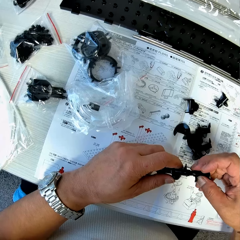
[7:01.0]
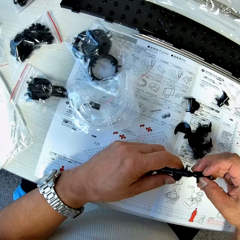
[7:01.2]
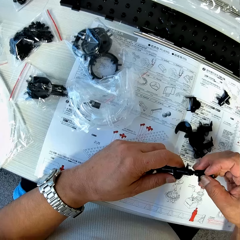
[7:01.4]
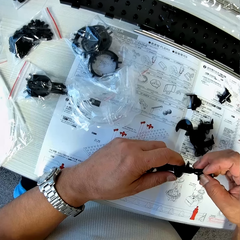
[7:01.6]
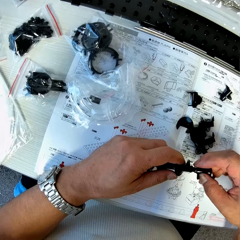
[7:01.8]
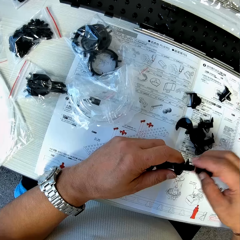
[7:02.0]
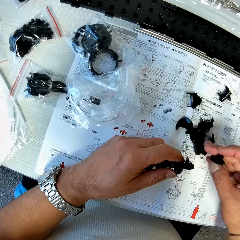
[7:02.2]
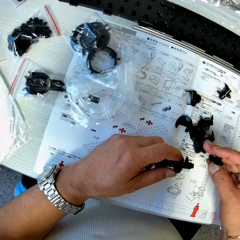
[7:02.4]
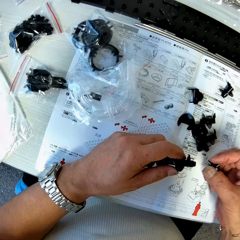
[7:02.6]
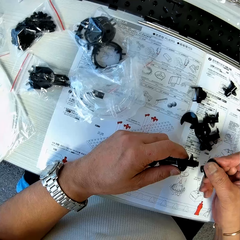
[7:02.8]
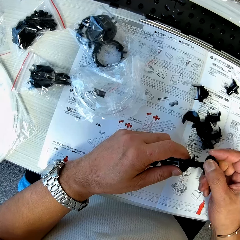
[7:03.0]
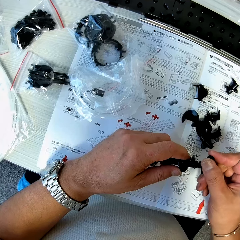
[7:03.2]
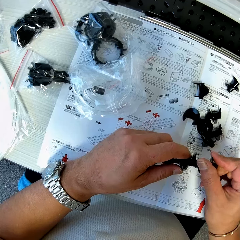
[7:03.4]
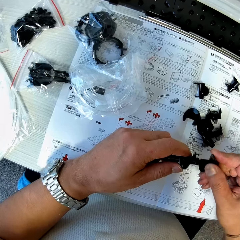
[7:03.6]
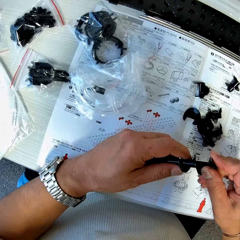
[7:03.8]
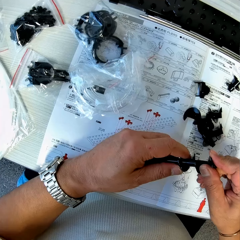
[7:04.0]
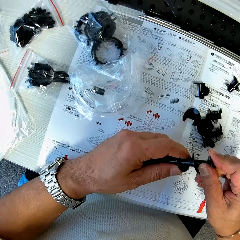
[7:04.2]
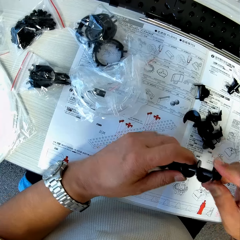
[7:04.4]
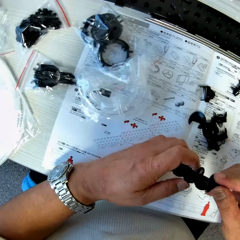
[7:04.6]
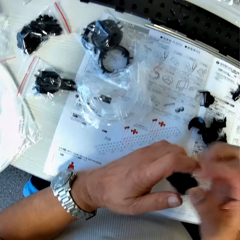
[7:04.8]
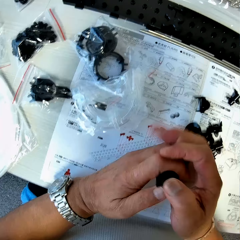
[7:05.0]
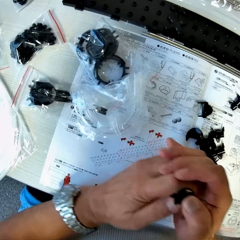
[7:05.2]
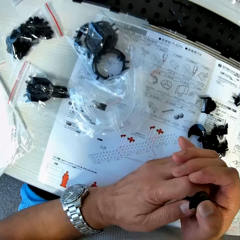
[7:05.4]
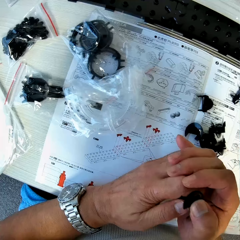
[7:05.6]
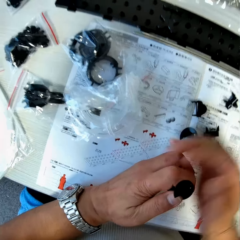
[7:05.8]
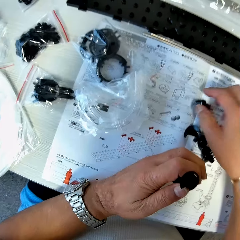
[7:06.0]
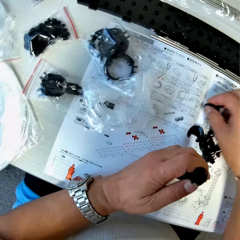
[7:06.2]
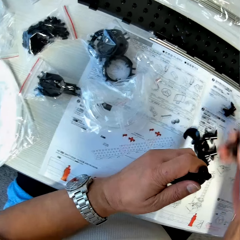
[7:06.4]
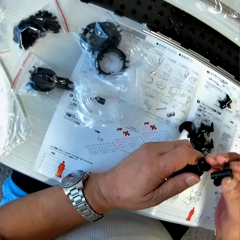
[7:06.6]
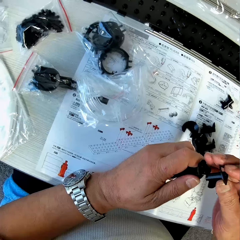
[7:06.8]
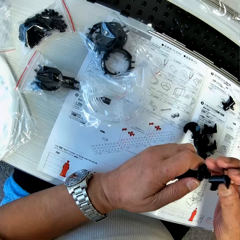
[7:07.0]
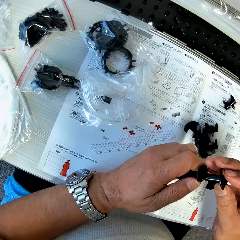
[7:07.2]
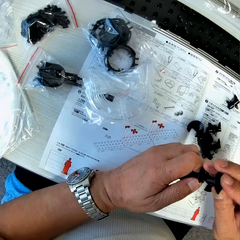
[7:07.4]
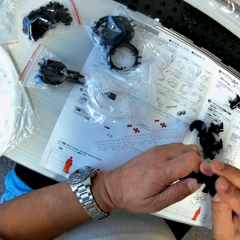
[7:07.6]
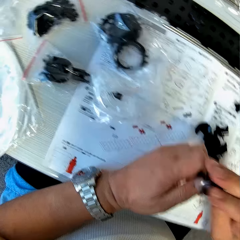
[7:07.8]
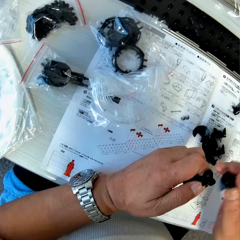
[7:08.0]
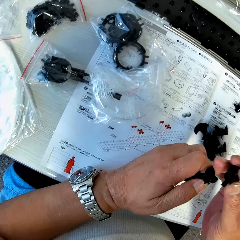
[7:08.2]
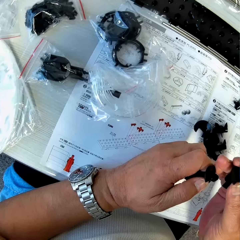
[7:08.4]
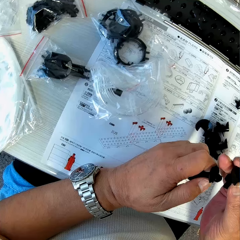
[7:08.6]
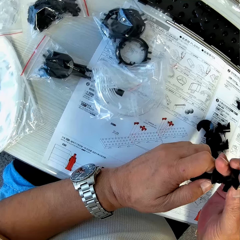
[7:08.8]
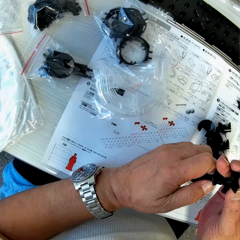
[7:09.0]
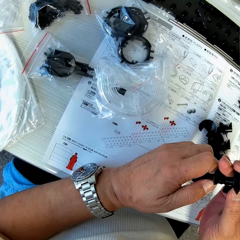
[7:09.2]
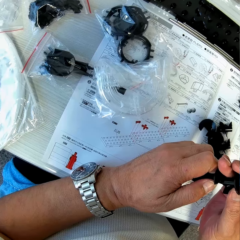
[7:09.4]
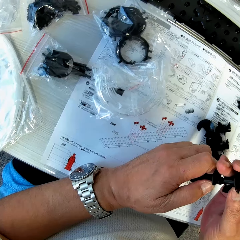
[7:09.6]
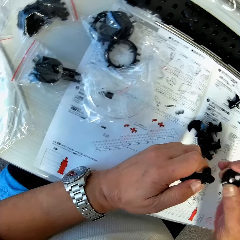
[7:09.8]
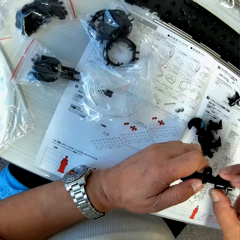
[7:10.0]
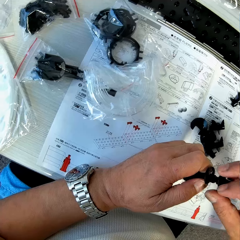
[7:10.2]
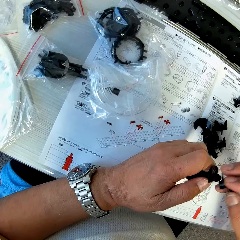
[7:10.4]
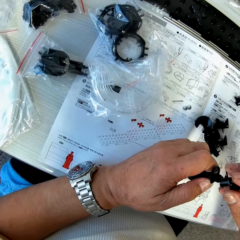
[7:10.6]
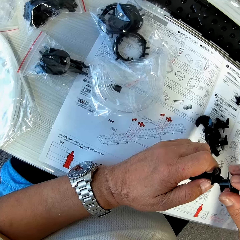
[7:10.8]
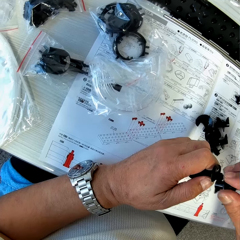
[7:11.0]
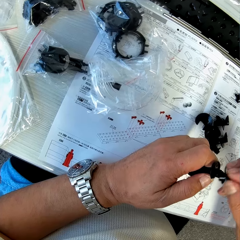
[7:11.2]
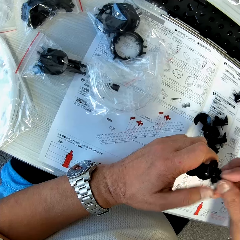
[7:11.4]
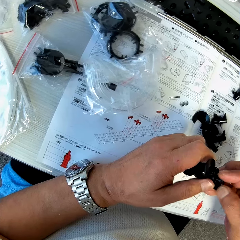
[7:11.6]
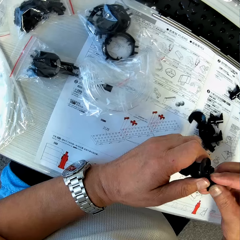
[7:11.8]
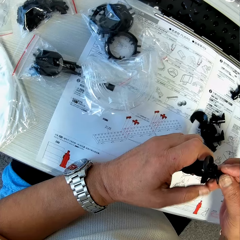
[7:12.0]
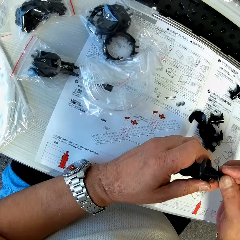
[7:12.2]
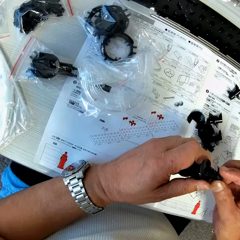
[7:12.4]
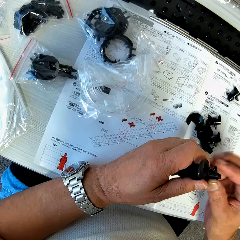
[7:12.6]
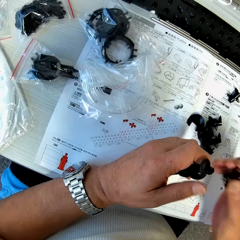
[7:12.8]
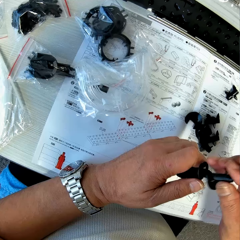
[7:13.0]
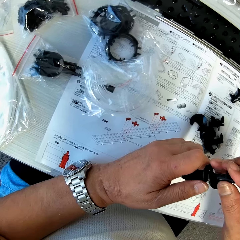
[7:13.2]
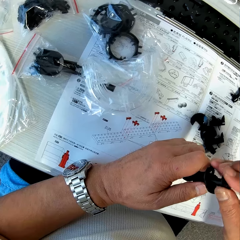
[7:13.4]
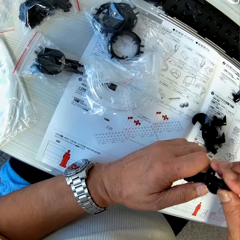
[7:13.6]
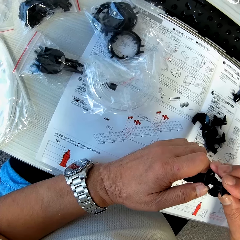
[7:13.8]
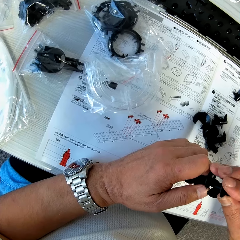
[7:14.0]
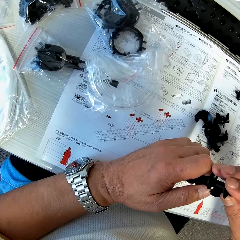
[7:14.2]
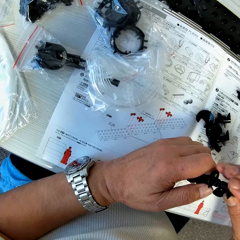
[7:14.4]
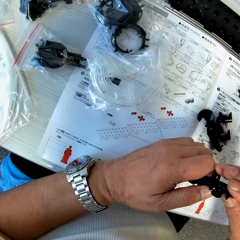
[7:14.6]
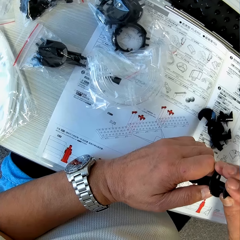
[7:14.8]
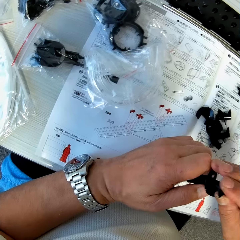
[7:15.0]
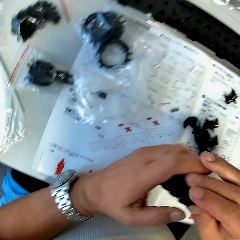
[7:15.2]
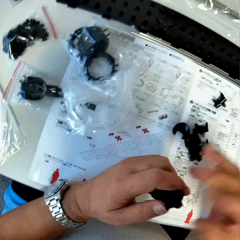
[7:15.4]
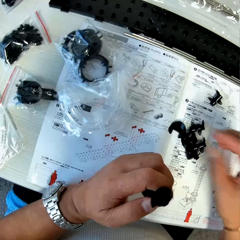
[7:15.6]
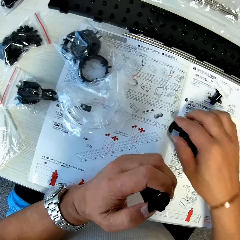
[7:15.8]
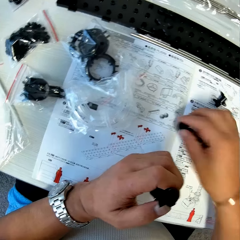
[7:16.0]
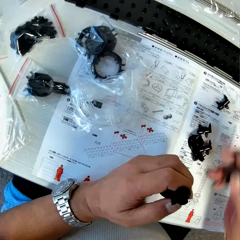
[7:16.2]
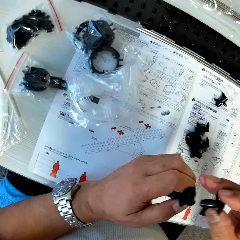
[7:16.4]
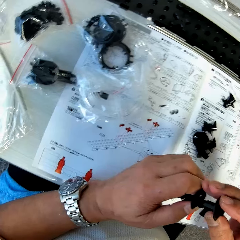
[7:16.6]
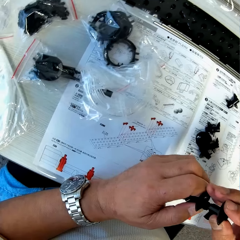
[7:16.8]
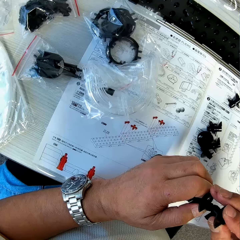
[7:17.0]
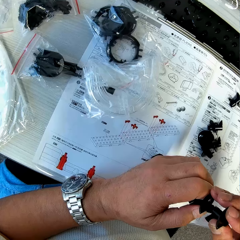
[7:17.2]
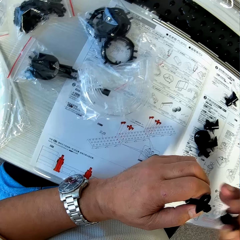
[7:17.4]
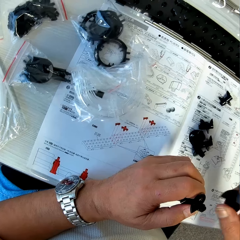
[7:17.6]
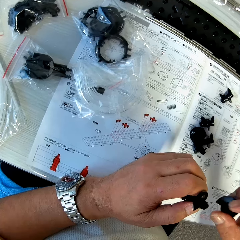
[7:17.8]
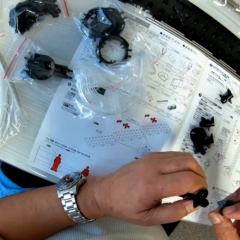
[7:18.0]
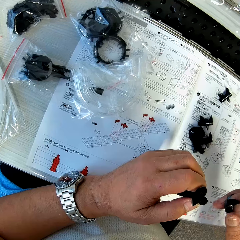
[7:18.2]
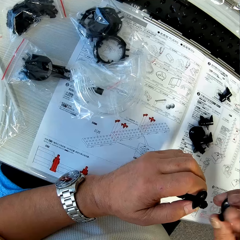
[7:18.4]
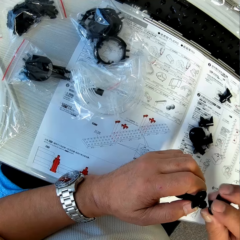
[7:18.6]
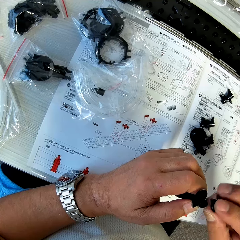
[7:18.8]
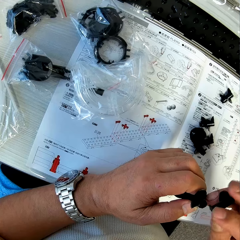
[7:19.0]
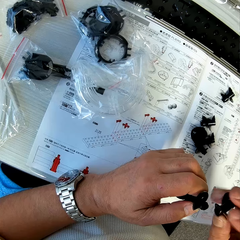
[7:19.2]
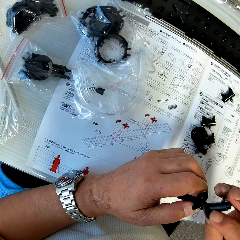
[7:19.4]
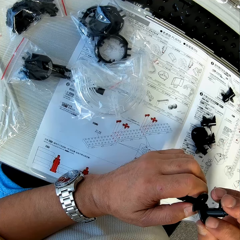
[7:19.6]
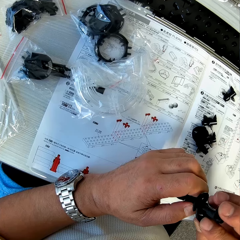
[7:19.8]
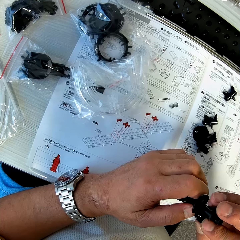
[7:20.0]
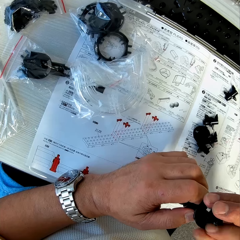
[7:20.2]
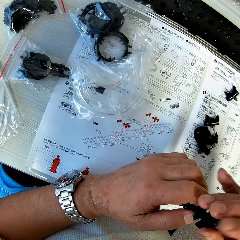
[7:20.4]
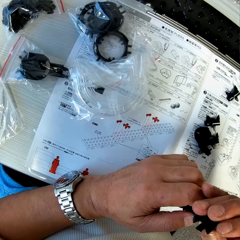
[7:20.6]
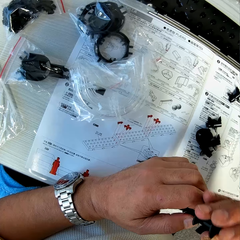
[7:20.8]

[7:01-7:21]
The camera wearer fixes the antenna parts together. They pick an antenna part from the table. They fix the antenna parts together. They pick an antenna part from the table. They fix the antenna parts together.

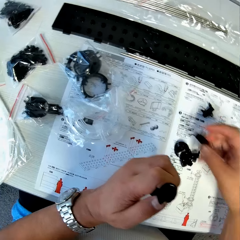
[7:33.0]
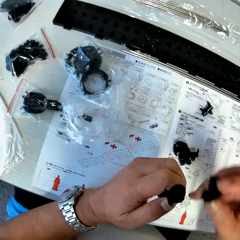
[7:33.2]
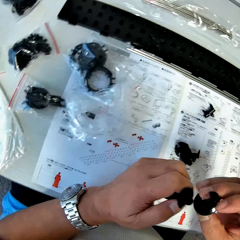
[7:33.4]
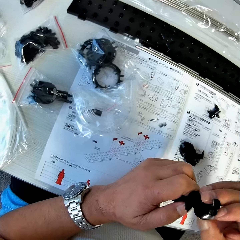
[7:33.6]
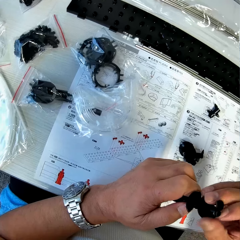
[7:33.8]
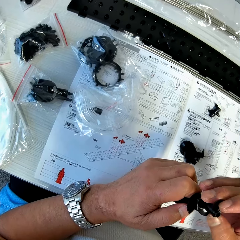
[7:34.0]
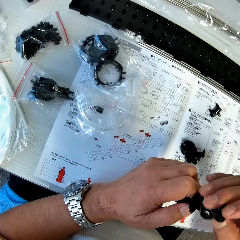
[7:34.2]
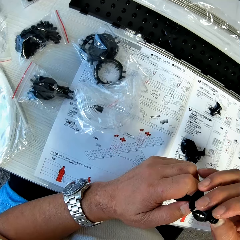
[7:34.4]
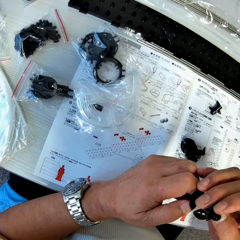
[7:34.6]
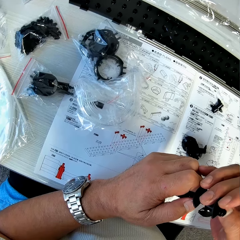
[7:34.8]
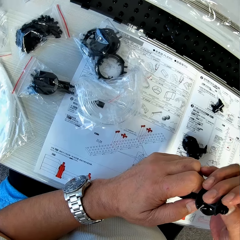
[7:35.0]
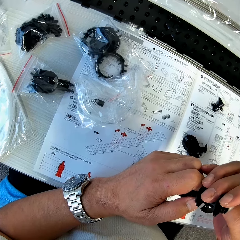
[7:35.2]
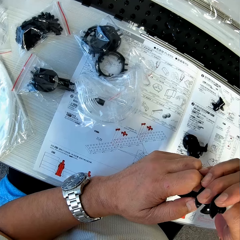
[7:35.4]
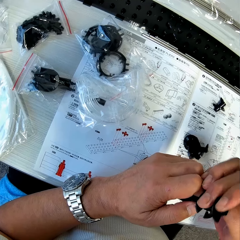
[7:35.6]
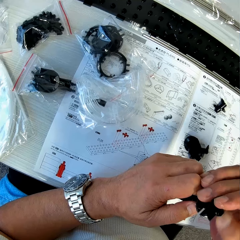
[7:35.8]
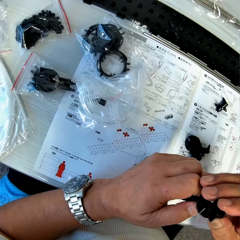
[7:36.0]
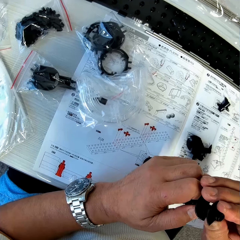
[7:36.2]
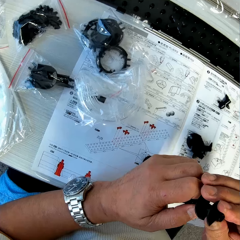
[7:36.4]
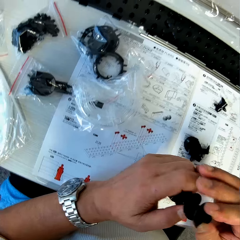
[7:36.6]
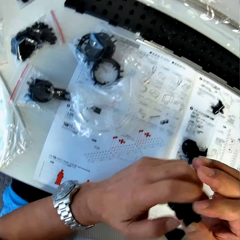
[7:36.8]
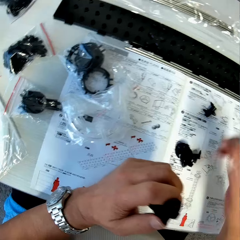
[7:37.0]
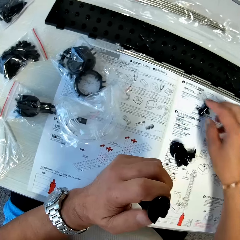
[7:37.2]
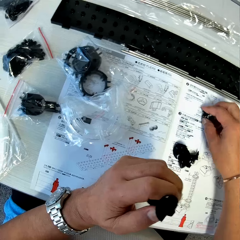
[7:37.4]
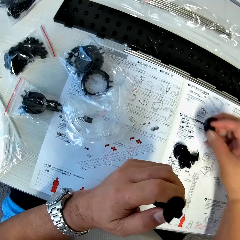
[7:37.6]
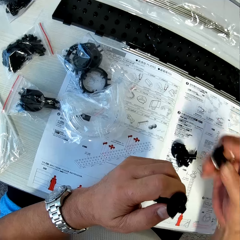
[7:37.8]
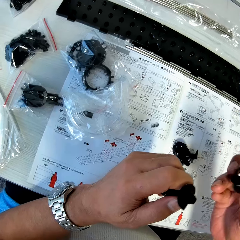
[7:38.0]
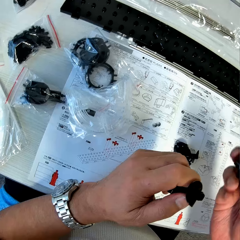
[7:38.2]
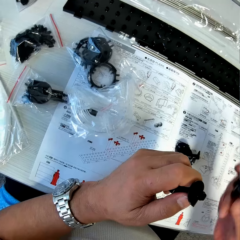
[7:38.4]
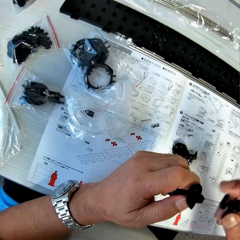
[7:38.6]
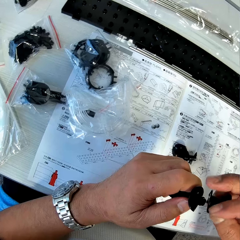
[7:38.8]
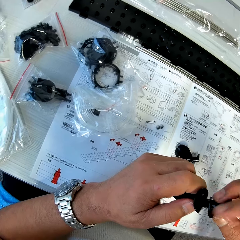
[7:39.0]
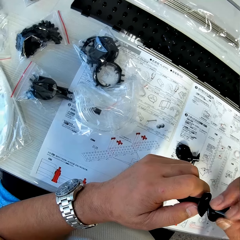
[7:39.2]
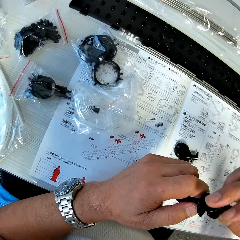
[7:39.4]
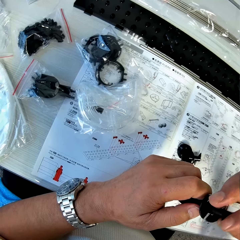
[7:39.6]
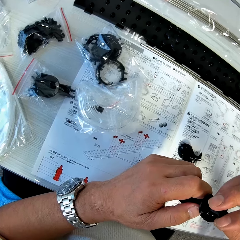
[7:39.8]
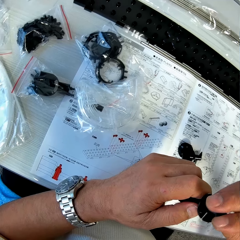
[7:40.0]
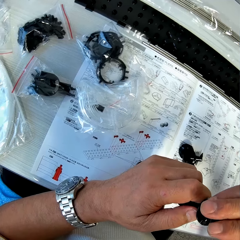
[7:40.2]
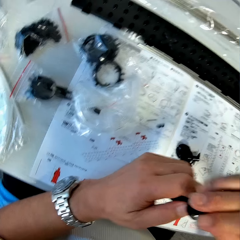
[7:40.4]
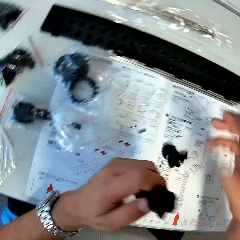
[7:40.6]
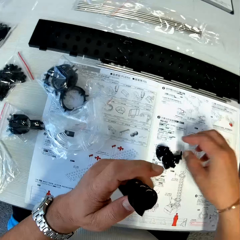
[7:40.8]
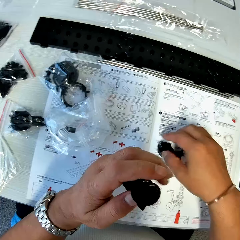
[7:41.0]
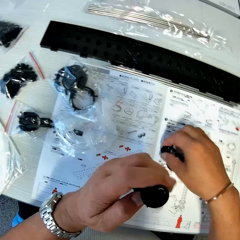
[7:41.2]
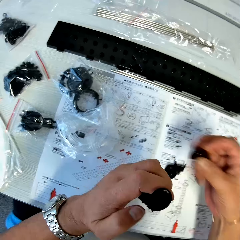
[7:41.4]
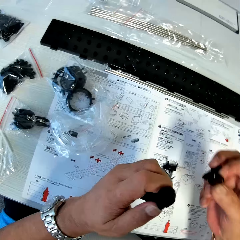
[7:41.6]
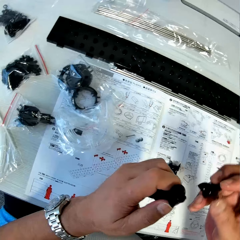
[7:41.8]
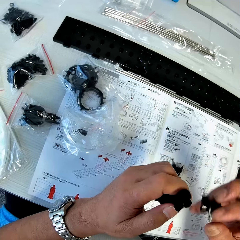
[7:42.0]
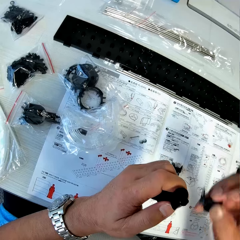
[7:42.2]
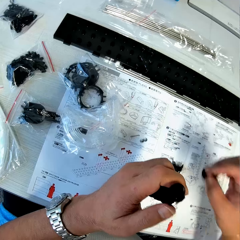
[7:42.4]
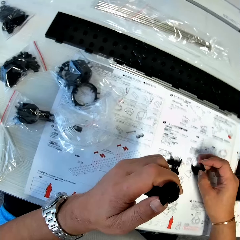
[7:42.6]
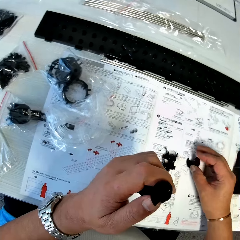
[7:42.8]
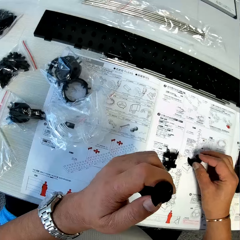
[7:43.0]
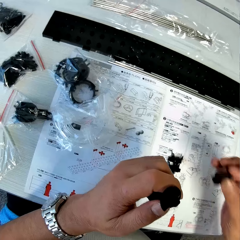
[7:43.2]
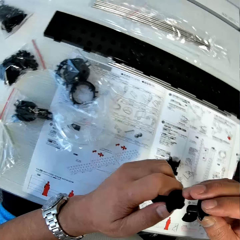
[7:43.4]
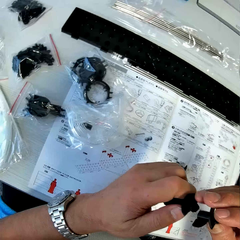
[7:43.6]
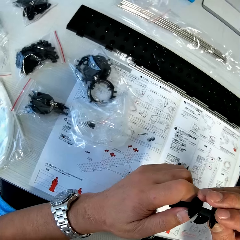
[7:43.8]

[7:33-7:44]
The camera wearer picks an antenna part from the table. They fix the antenna parts together. They pick an antenna part from the table. They fix the antenna parts together. They pick an antenna part from the table.
